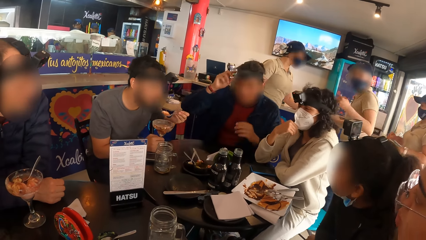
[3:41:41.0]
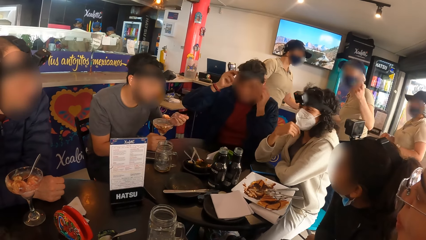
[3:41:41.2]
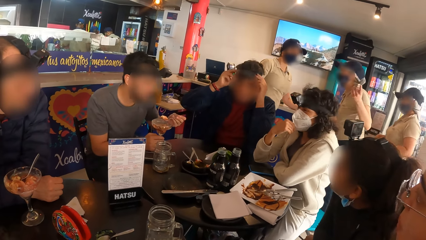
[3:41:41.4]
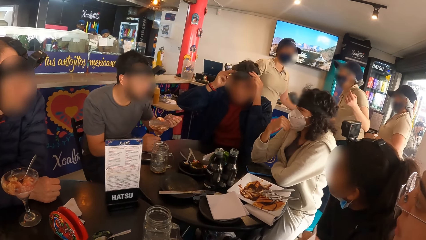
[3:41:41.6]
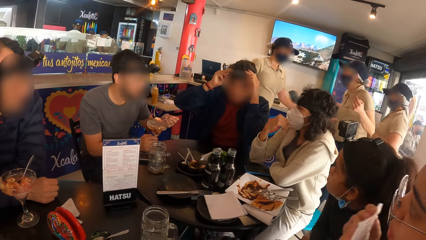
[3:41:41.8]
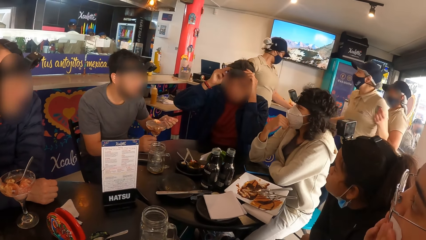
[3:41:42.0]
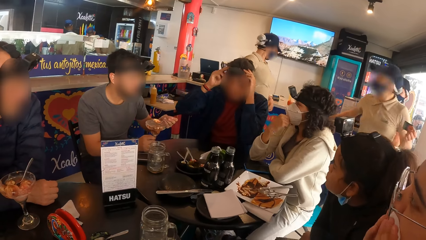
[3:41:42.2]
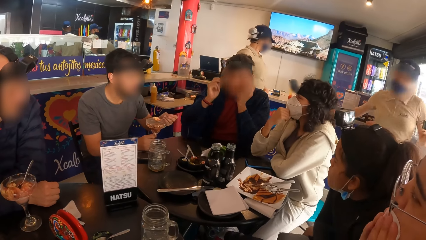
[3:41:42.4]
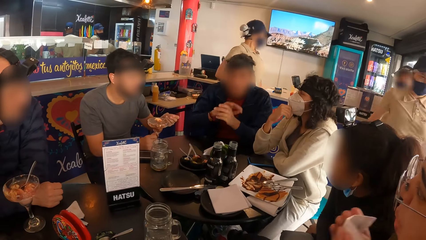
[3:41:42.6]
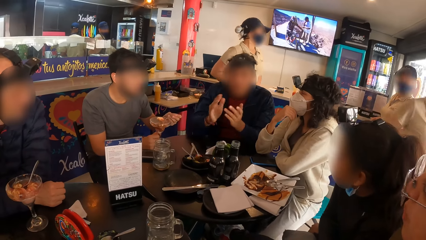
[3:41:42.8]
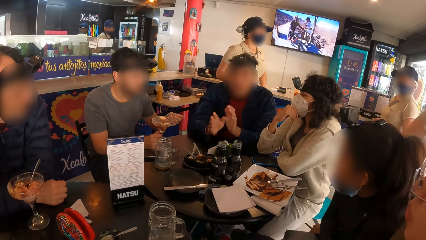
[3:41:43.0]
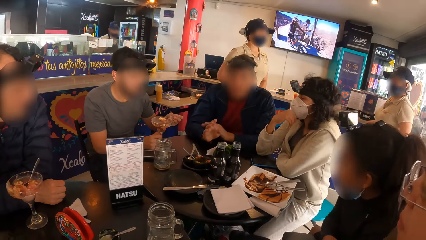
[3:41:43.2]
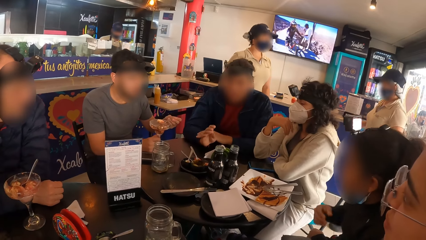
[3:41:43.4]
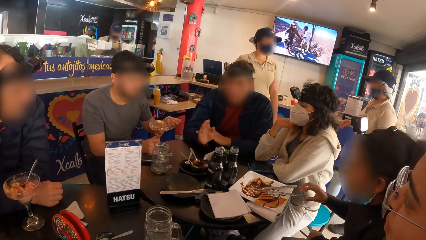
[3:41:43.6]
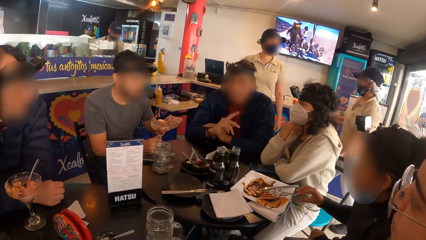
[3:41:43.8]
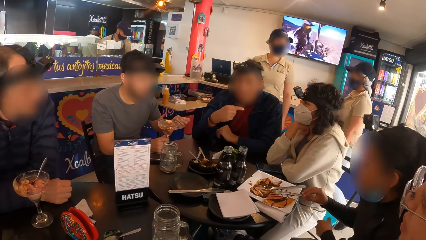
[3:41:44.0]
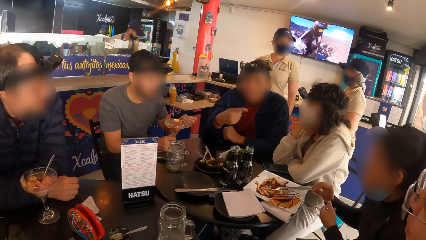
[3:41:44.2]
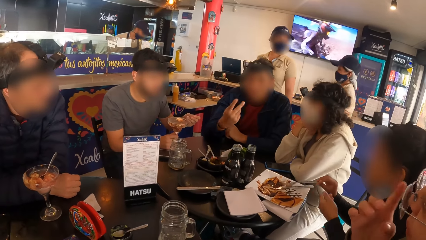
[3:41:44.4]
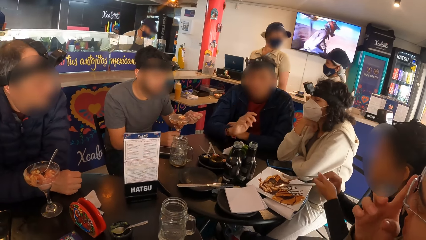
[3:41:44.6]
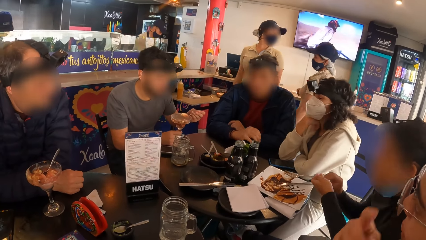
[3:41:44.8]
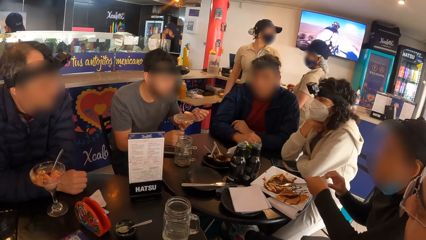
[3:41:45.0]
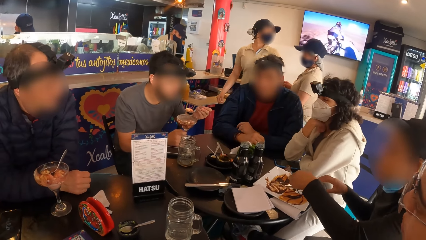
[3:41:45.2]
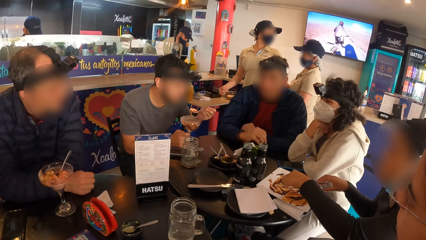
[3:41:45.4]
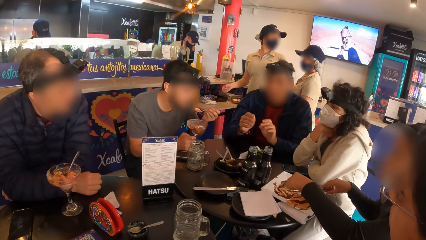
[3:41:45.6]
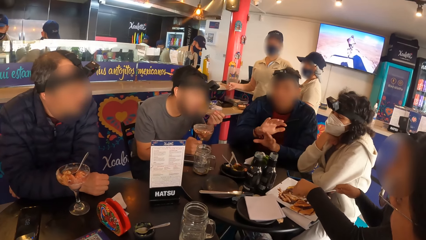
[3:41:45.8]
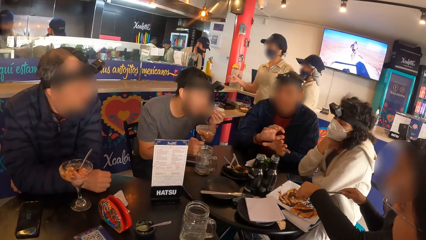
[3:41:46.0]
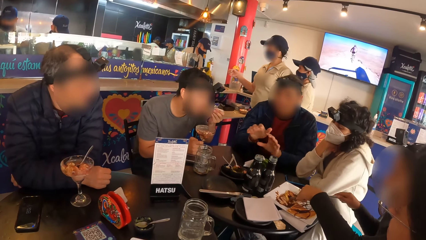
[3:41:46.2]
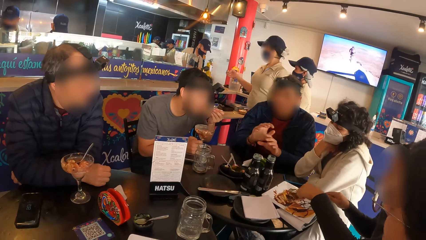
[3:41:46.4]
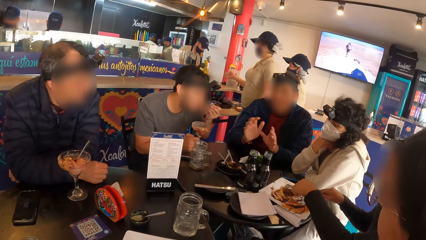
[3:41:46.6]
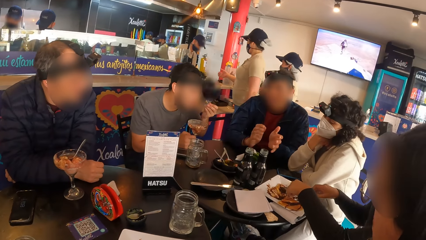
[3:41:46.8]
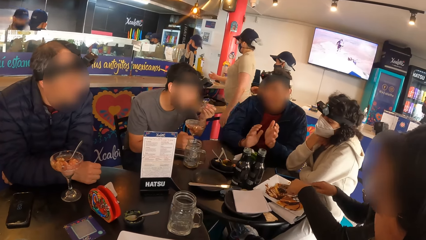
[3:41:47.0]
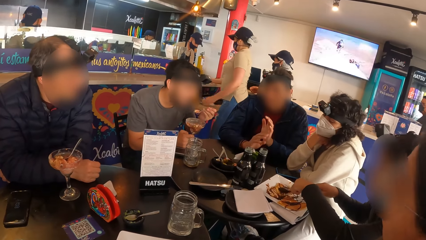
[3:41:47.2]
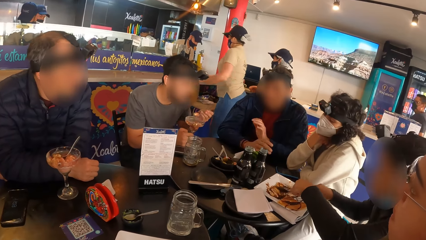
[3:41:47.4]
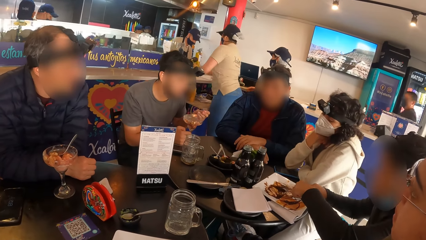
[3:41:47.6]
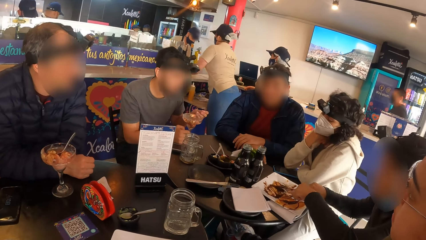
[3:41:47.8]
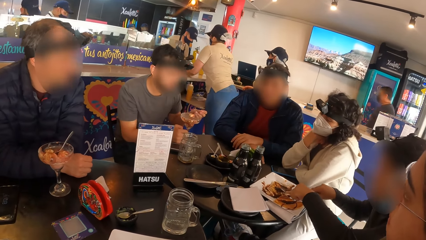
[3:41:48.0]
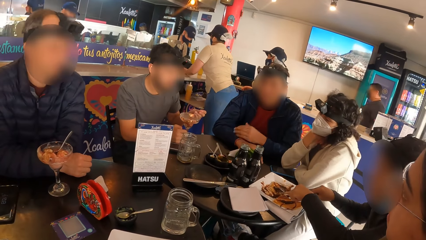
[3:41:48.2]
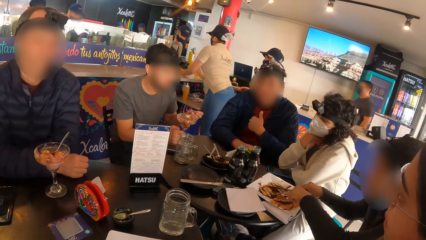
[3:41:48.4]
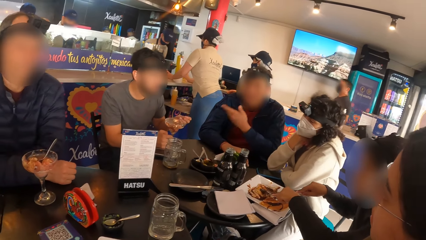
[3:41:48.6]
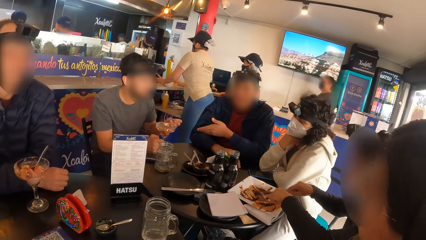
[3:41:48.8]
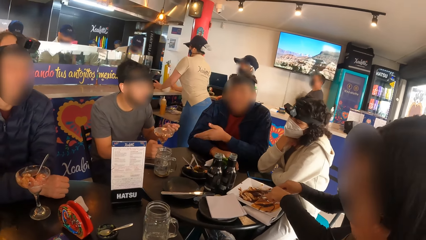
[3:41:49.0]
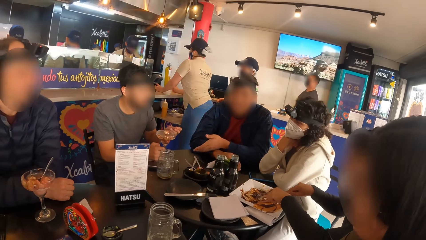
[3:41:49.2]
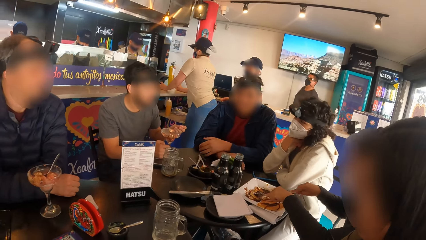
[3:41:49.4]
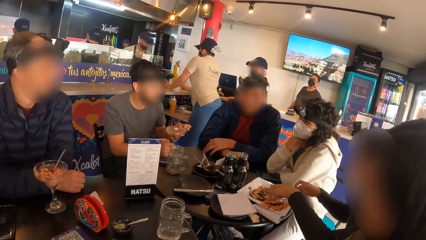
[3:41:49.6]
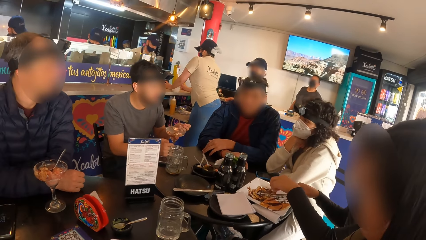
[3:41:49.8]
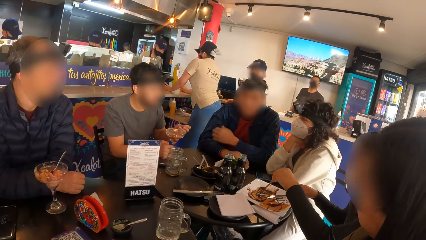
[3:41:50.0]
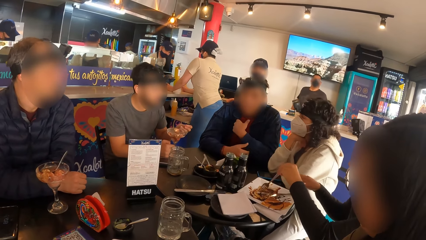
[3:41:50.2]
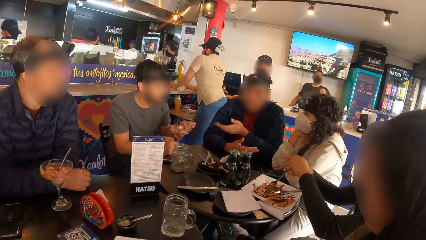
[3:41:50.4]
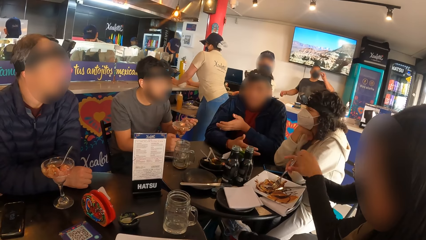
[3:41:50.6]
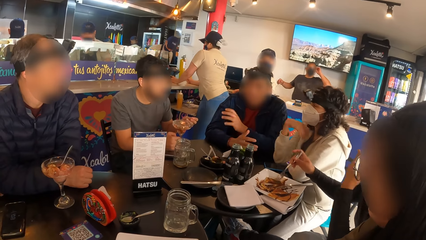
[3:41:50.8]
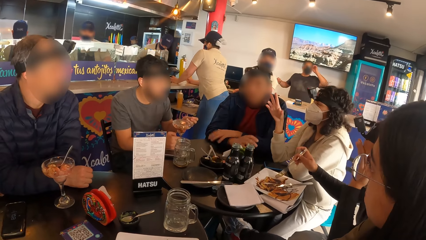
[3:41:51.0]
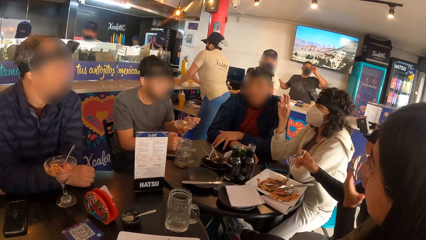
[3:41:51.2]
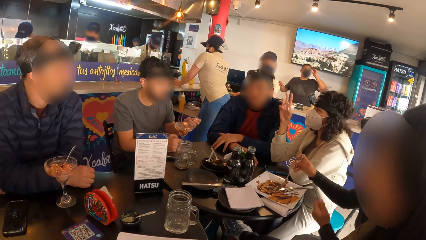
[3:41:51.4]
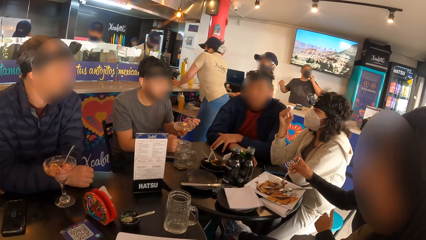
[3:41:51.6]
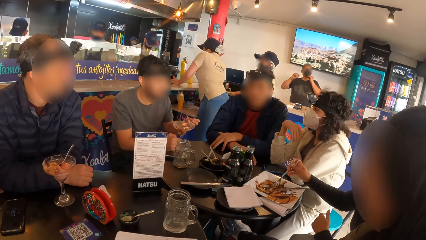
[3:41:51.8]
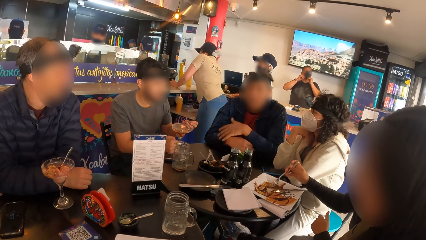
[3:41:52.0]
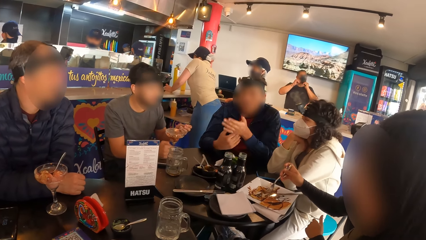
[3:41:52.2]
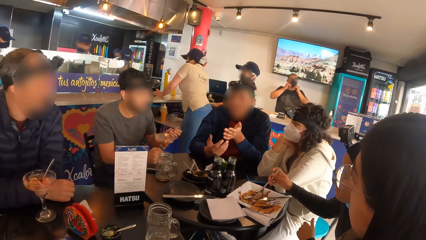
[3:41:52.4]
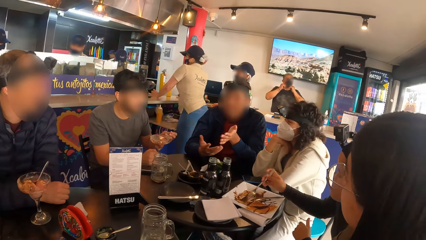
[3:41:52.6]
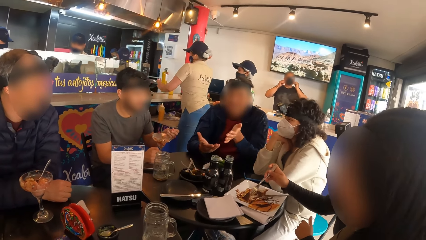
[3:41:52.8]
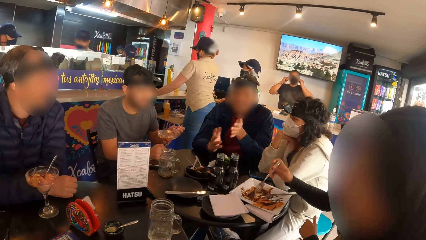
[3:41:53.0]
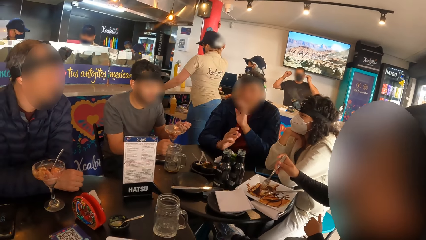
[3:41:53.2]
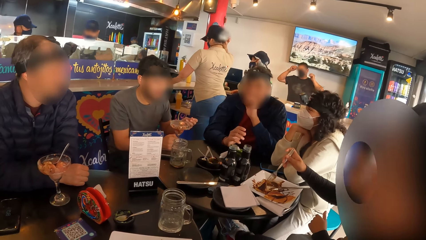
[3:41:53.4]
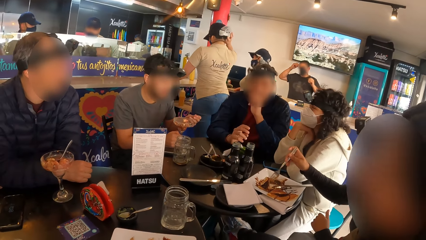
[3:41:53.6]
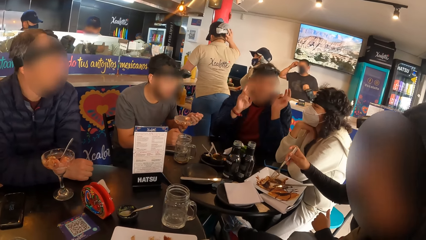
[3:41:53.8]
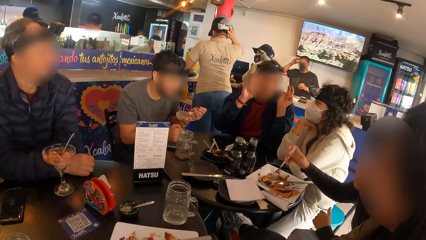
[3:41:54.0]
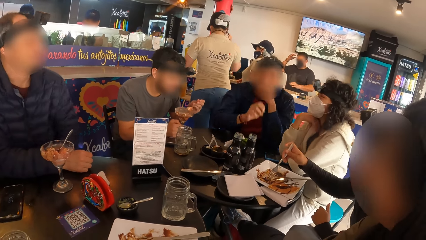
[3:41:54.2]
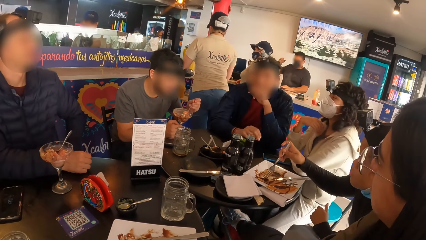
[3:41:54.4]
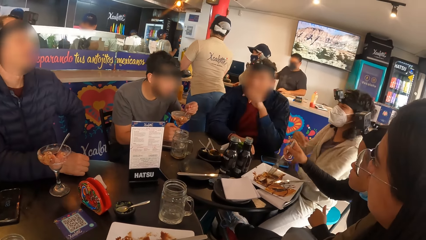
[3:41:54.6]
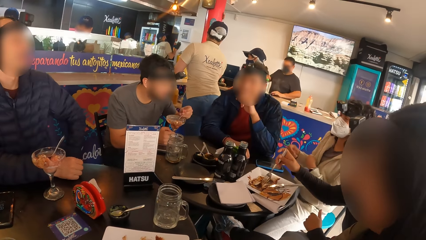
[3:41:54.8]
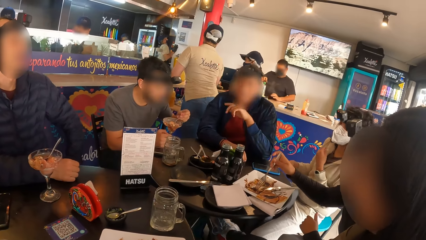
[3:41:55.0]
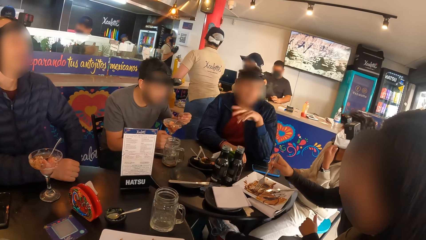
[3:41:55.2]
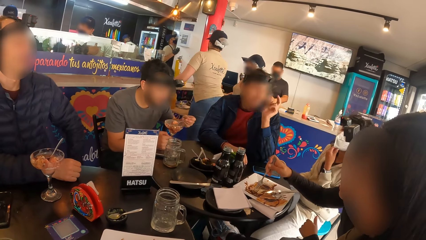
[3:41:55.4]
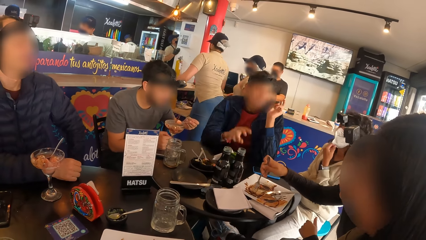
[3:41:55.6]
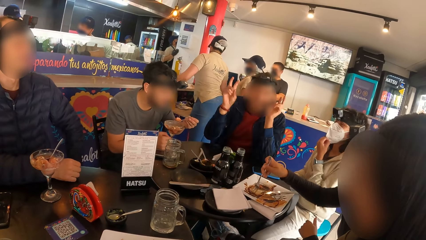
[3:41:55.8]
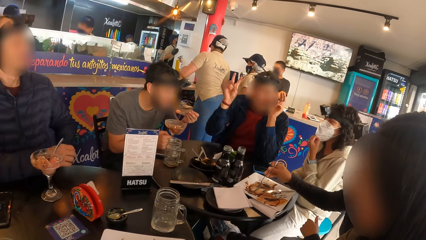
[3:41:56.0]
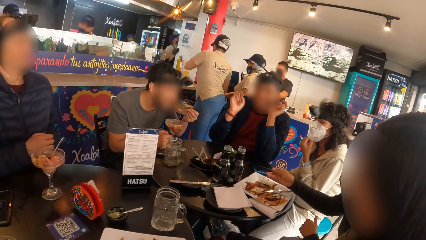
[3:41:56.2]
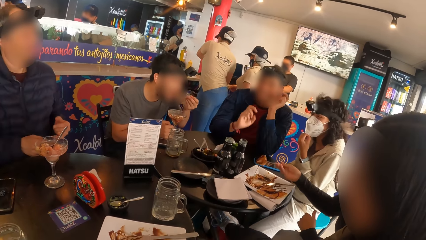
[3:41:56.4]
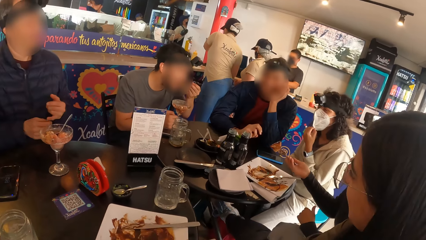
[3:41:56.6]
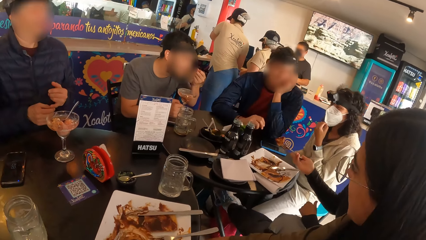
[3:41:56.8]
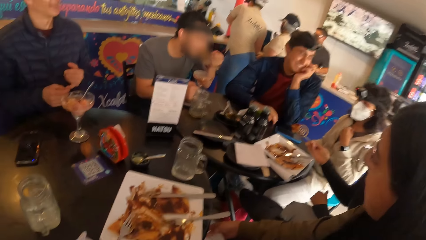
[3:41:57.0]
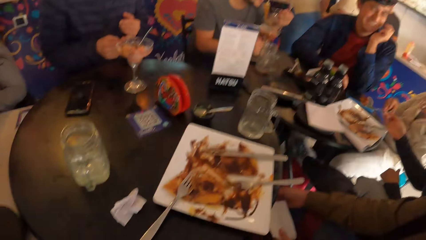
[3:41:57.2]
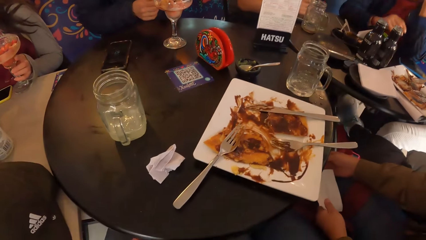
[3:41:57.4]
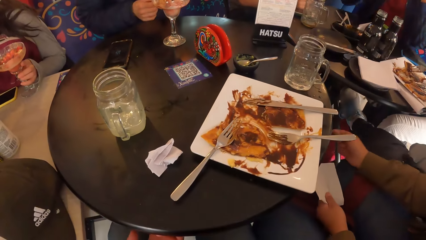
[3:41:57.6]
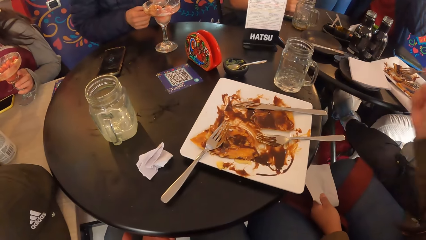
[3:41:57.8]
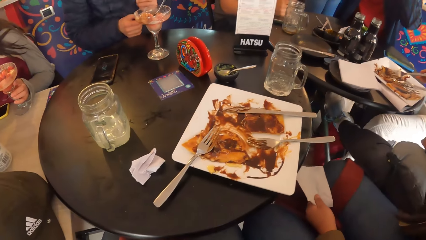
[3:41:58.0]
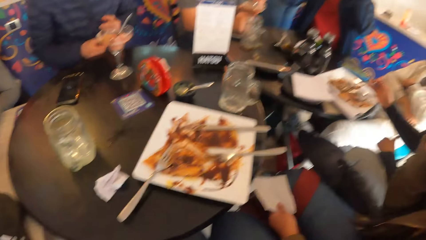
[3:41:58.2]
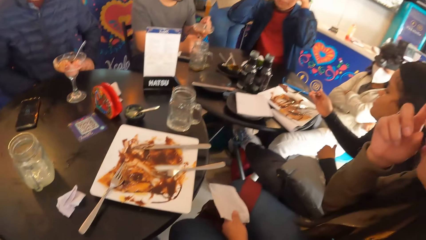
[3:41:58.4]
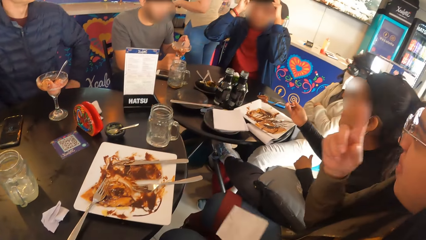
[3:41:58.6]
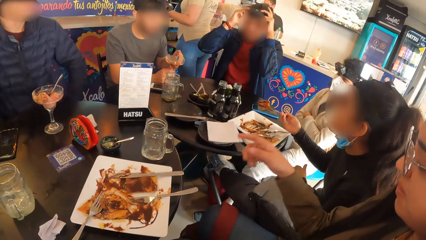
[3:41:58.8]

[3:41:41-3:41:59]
The man adjusts a camera on his head with both hands. The man interacts with the camera wearer and the group of people. The woman picks the fork in the plate with her right hand. The woman passes the fork in her right hand to her left hand. The woman picks the knife from the plate with her right hand. The woman slices the waffles in the plate with the knife in her right hand. Another woman removes both hands from the table and adjusts the nose mask on her face with her left hand. The first woman picks the waffles with the fork in her right hand from the plate on the table.
